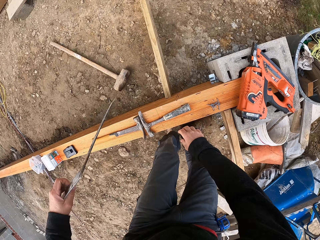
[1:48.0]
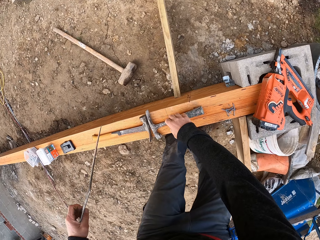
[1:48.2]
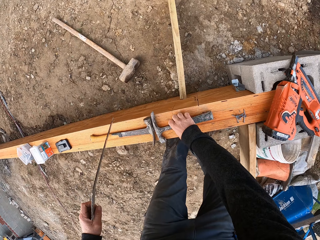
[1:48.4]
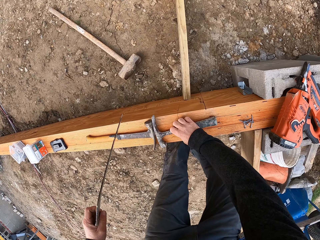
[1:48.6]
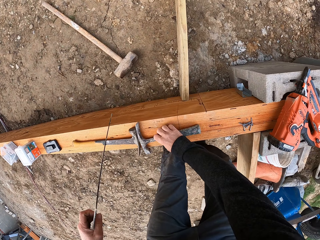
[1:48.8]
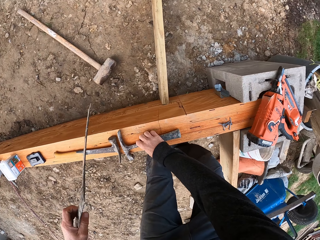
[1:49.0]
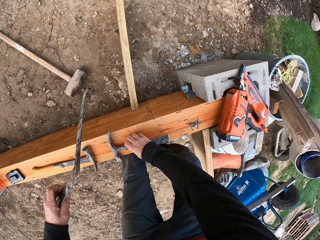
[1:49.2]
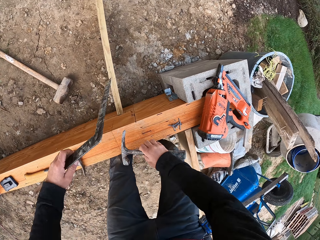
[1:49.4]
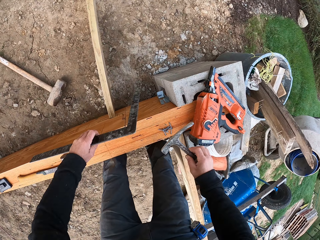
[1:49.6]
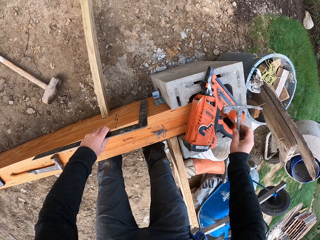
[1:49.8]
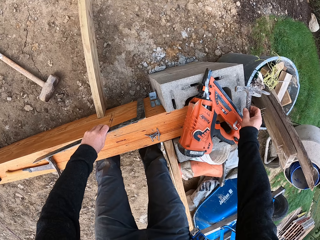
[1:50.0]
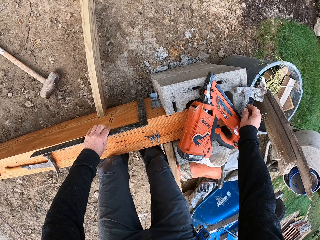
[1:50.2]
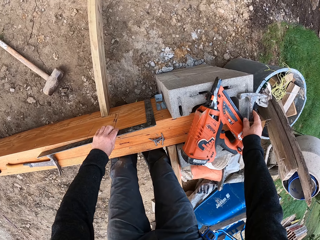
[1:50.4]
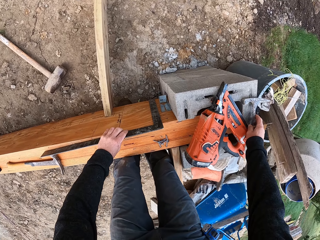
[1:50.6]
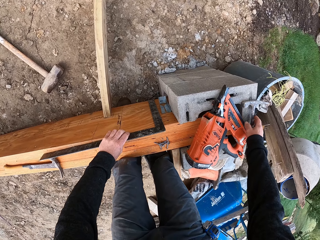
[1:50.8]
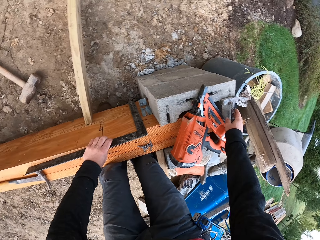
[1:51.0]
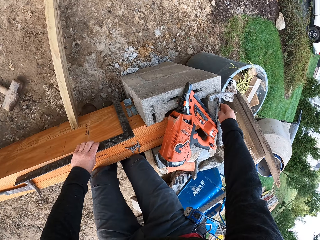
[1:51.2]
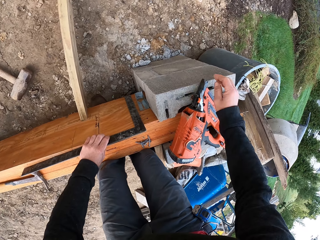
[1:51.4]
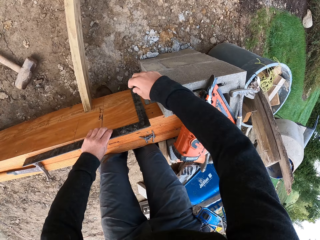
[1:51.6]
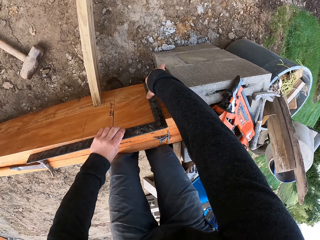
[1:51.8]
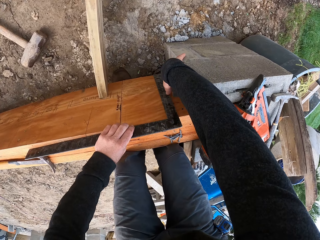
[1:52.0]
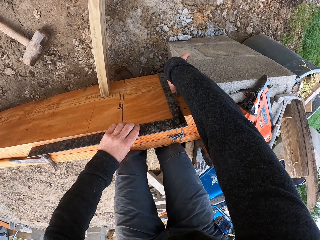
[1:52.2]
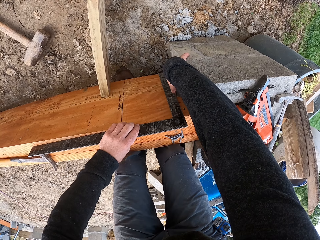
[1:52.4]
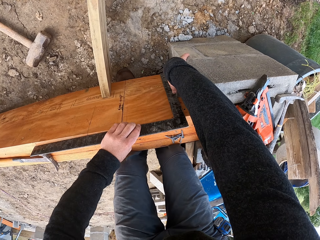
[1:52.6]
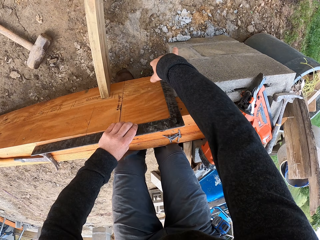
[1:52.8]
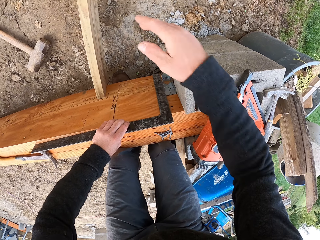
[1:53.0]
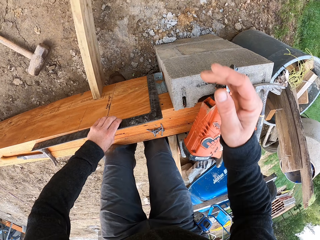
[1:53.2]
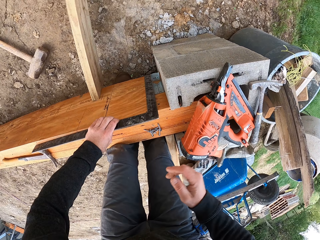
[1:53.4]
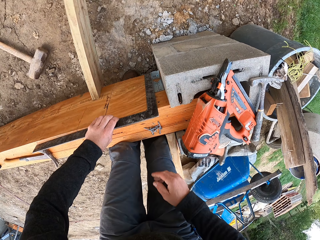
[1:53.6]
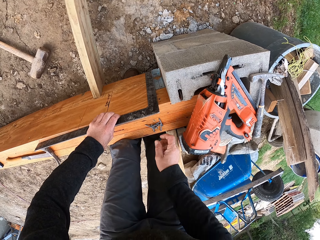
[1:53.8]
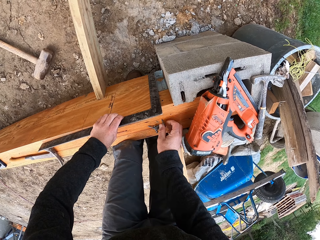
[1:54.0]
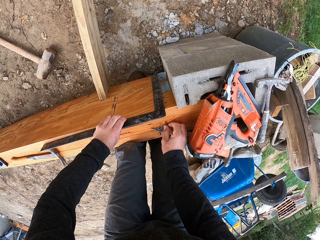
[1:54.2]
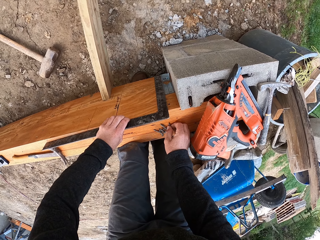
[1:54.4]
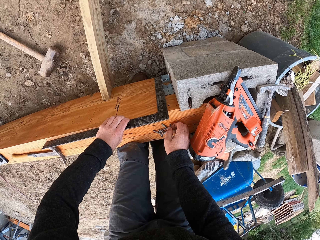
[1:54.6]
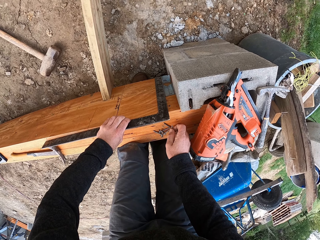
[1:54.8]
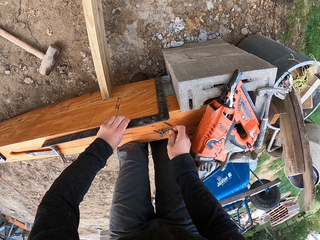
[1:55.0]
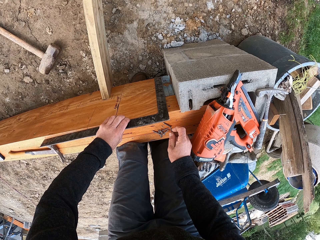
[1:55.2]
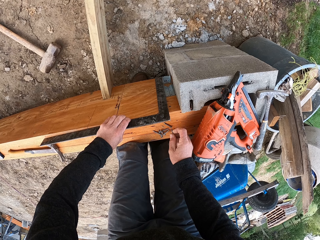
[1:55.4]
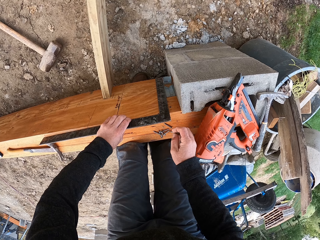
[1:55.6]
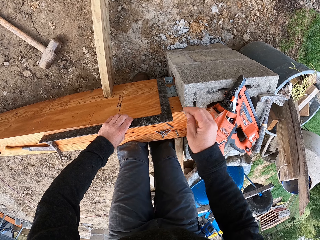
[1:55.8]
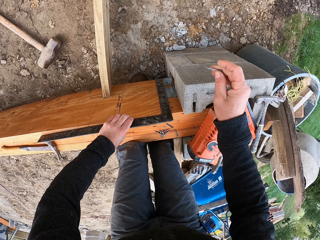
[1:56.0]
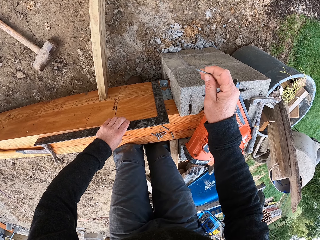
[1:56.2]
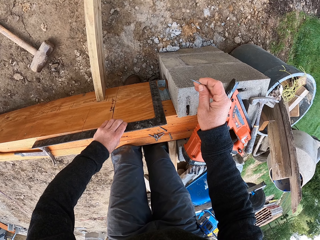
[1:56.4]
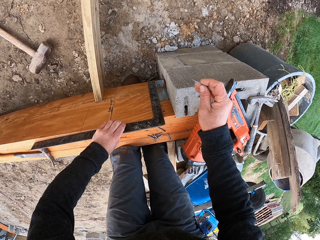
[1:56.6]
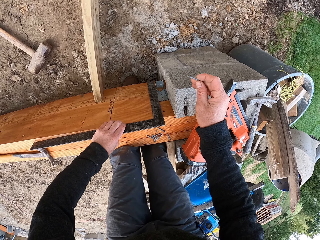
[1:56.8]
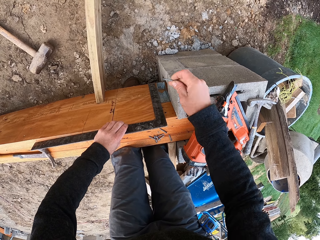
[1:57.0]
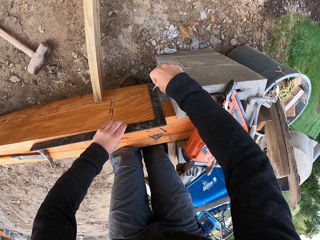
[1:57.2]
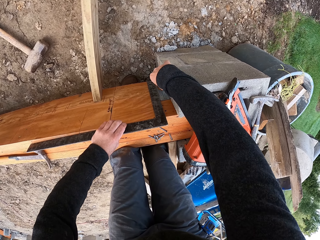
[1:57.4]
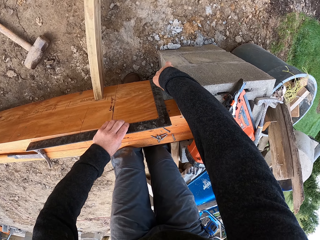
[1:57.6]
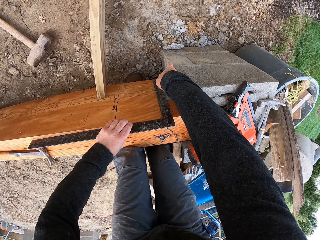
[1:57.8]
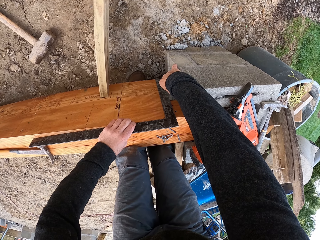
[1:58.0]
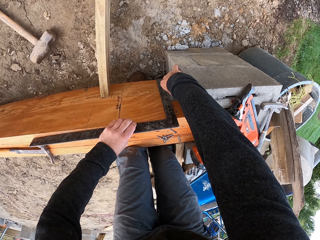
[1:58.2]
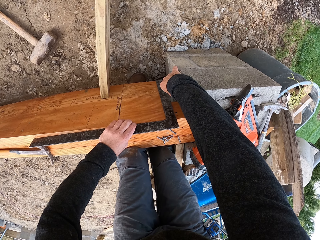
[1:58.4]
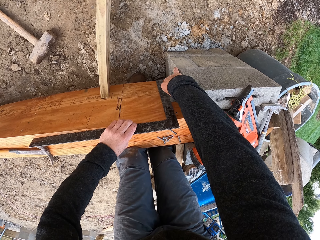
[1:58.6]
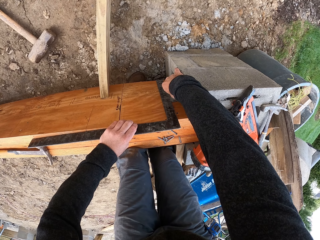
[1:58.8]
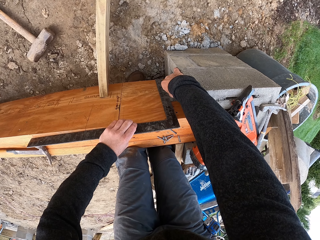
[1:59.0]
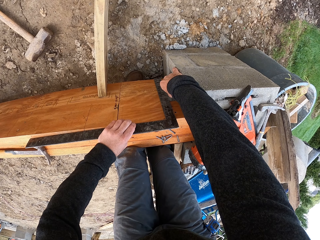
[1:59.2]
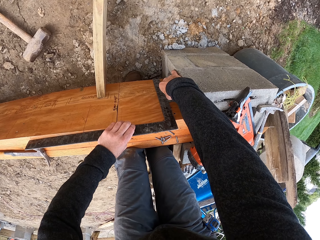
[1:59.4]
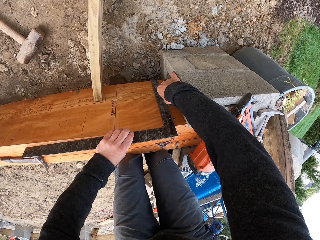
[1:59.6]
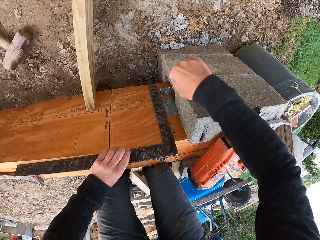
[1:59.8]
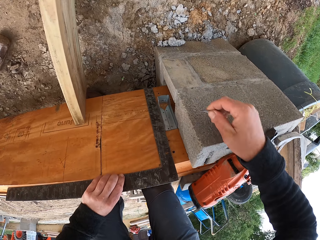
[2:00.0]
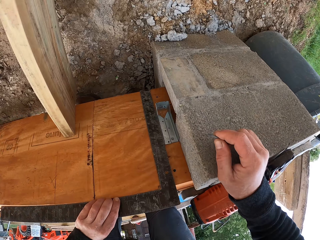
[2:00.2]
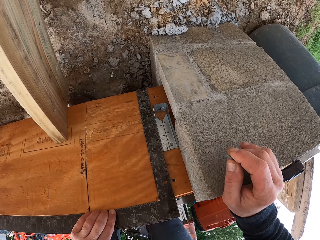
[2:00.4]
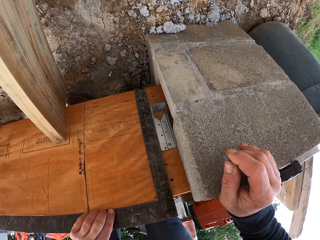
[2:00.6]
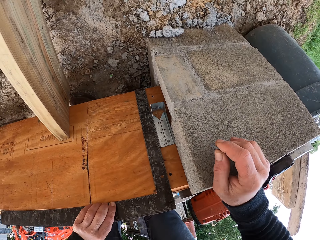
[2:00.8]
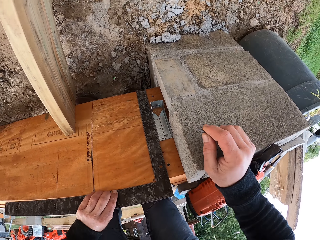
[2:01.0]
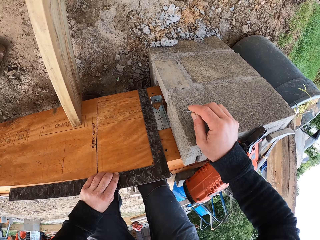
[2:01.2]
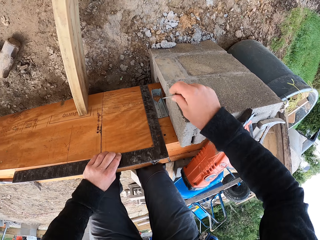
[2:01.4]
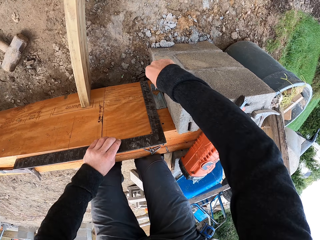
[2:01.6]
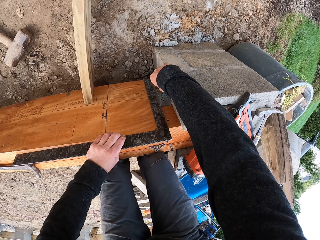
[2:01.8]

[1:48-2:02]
The camera wearer picks up the hammer. They put the hammer on the concrete wall. They measure the board with the square ruler. They pick a nail from the board. They hold the nail against the metal.

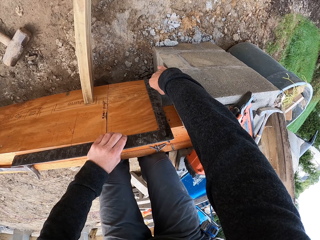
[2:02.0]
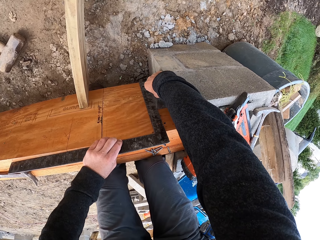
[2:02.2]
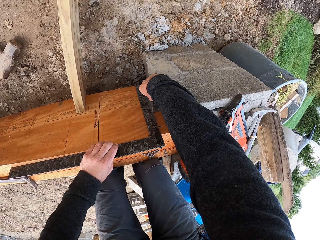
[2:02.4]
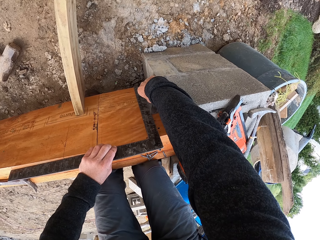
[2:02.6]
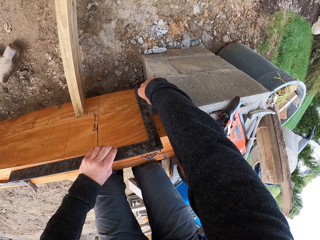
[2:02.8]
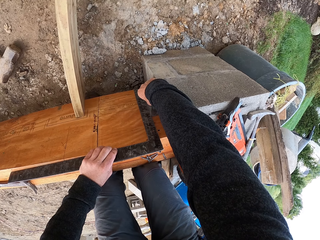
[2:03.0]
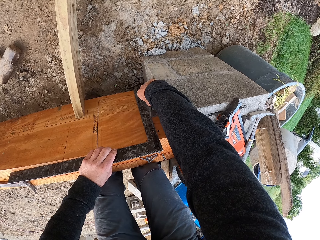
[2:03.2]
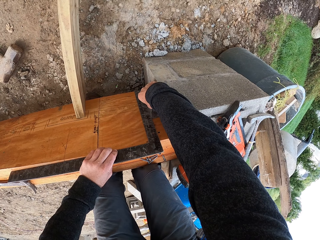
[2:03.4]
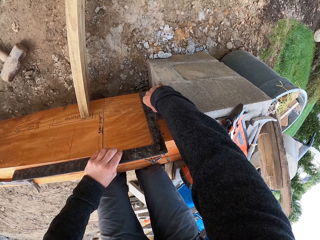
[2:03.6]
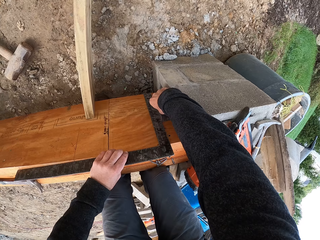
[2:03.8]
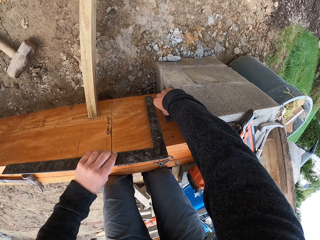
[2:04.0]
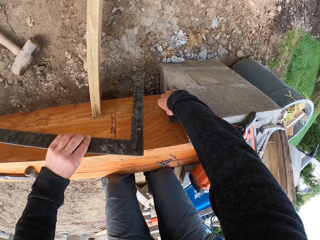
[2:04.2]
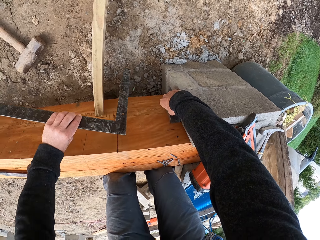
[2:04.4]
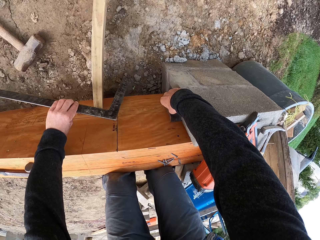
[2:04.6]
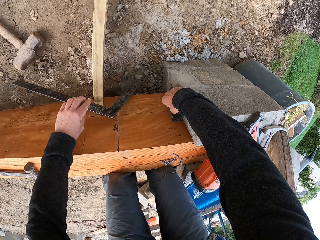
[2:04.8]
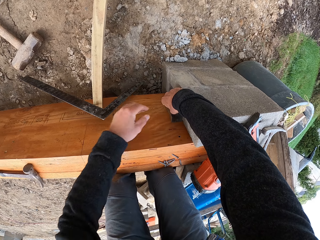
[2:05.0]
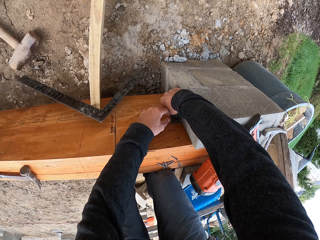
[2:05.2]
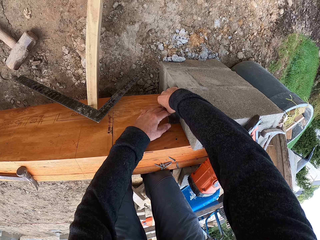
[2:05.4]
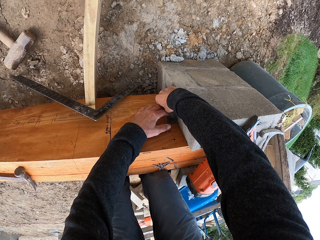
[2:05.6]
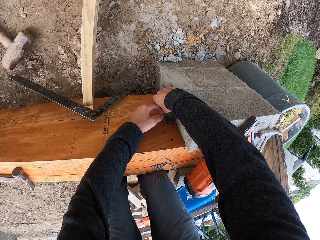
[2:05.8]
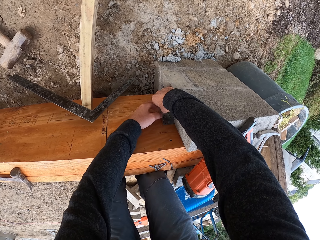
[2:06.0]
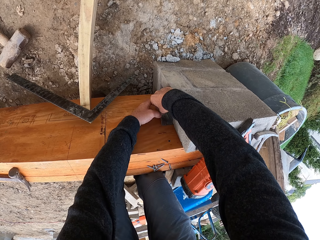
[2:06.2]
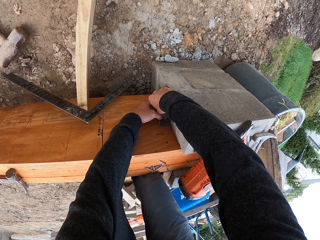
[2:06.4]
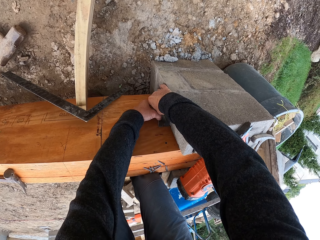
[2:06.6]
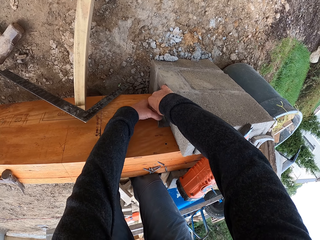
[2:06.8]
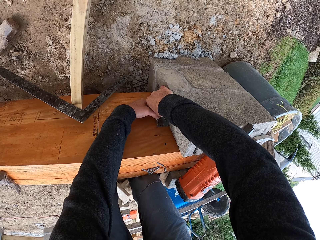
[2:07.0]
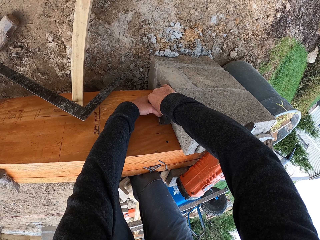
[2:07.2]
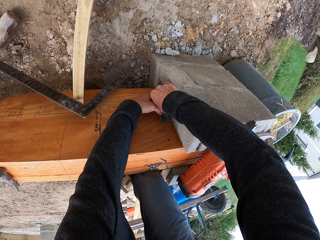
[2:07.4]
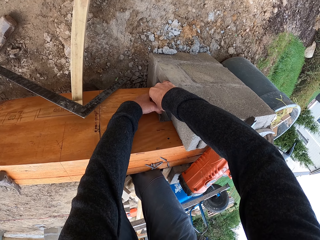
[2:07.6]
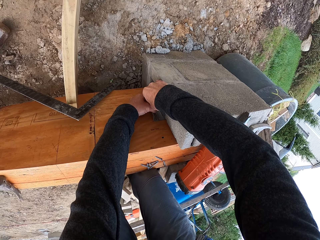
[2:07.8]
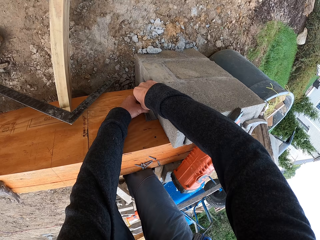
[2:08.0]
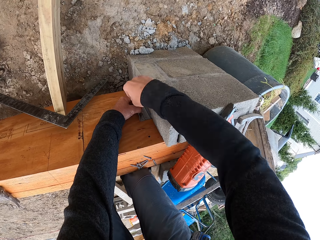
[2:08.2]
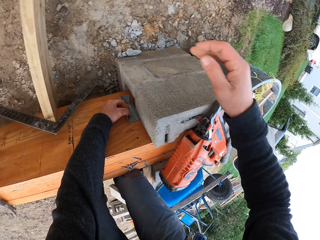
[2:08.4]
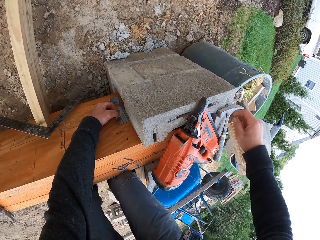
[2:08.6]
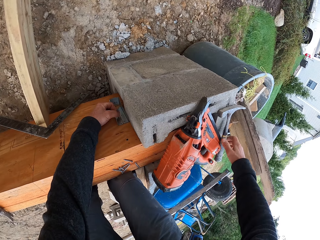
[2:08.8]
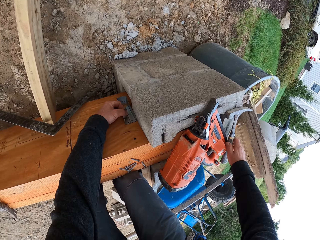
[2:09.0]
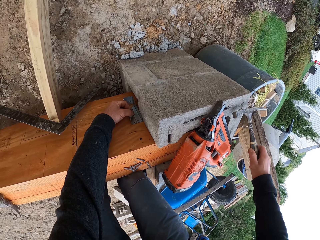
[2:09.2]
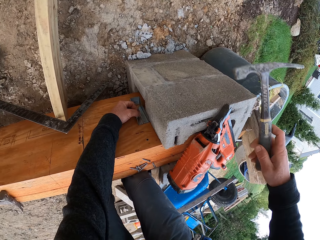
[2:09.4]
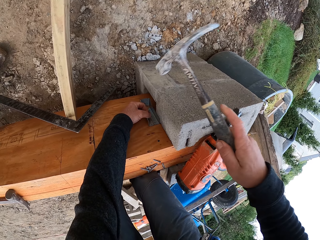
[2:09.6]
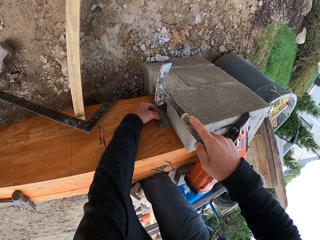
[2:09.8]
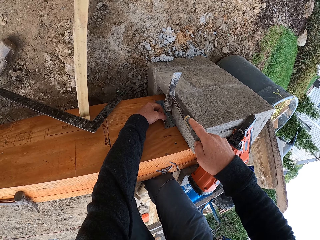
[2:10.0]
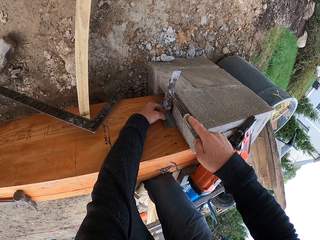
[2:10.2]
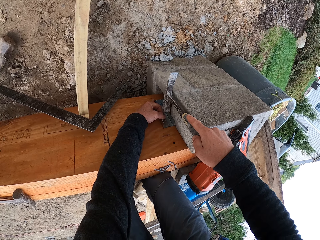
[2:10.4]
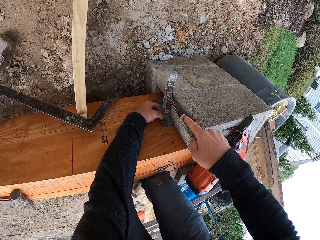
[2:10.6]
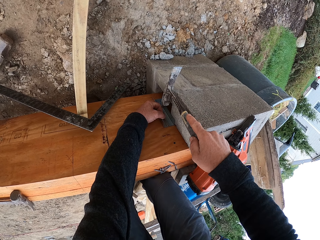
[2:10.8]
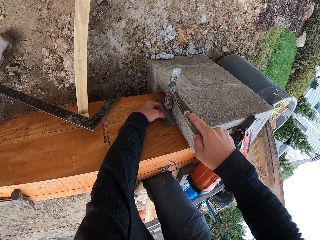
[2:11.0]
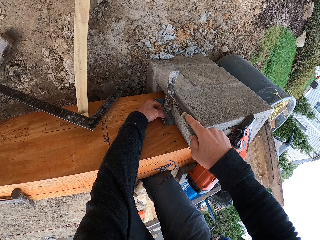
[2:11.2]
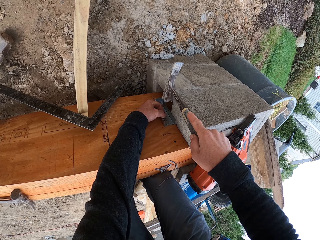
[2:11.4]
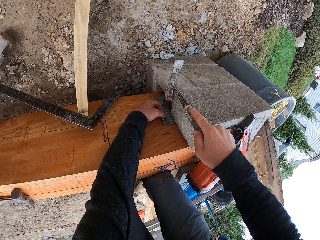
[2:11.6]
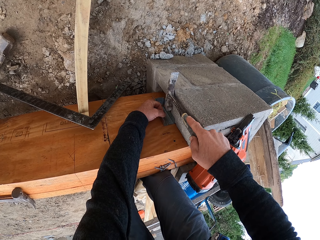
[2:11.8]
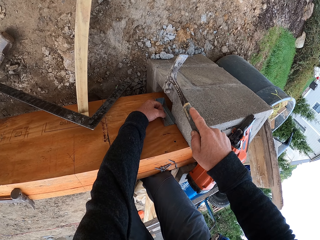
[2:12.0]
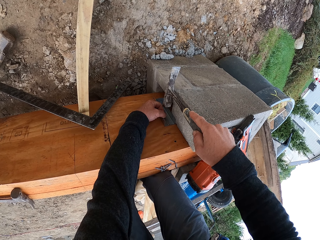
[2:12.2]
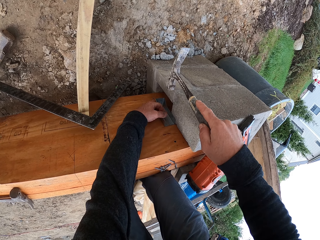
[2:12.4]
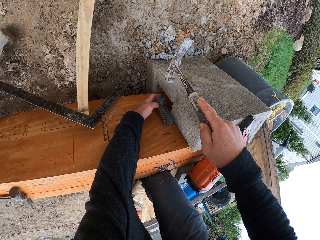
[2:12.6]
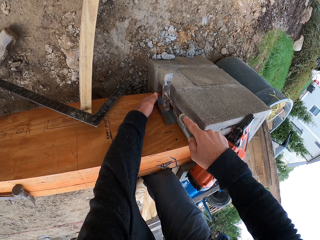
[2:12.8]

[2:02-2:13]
The camera wearer drops the square ruler. They hold the nail with the left hand. They pick up the hammer and hit the nail with the hammer.
